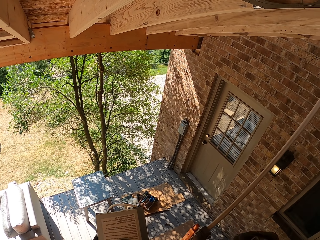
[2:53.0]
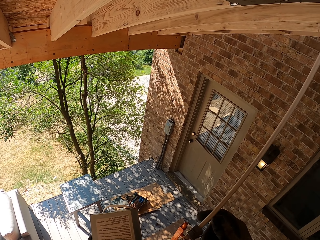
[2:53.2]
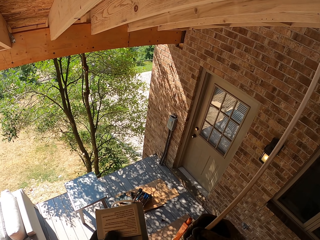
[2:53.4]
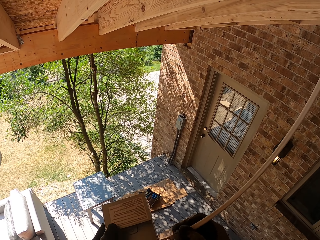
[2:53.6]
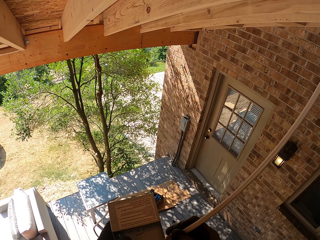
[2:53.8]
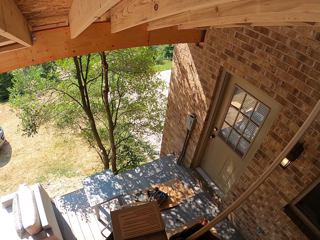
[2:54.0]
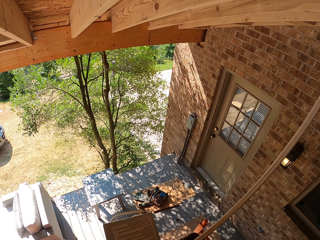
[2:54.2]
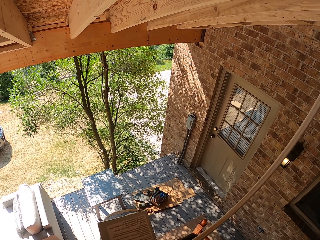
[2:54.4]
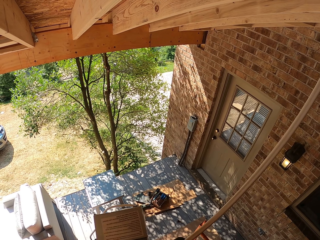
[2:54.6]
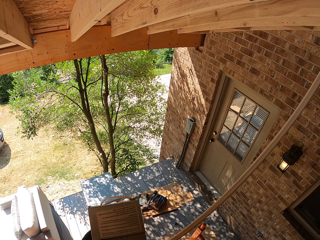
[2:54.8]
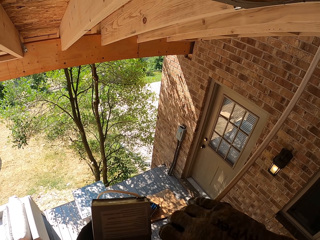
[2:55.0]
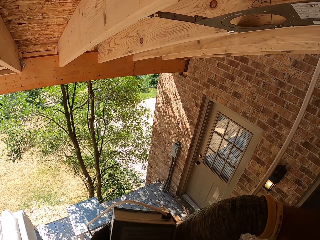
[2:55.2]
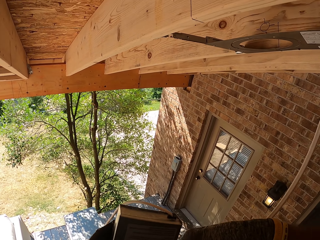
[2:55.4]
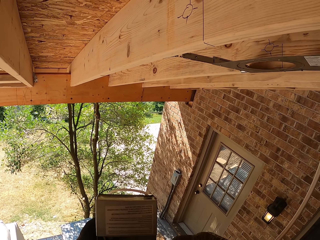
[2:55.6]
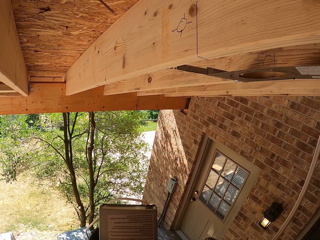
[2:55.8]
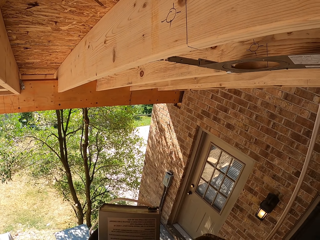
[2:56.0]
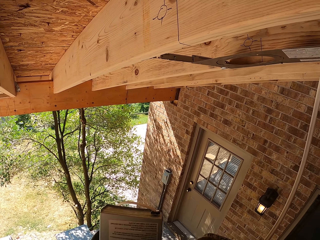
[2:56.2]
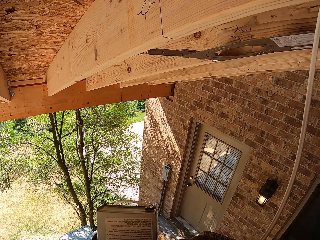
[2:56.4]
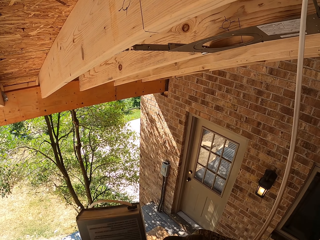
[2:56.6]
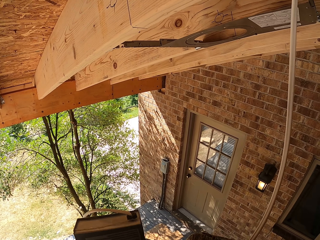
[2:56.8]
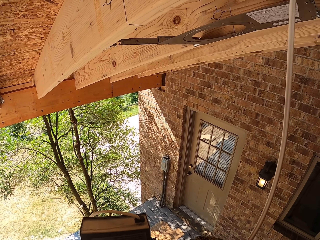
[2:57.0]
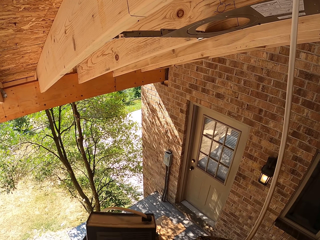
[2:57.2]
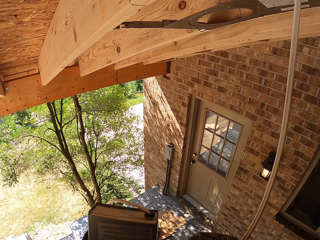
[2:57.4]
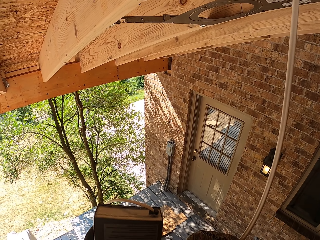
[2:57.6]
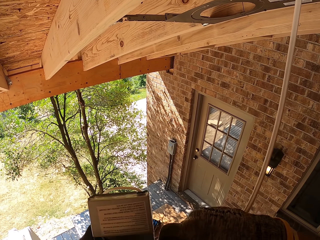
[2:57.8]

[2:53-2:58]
The camera wearer connects the cable to something.

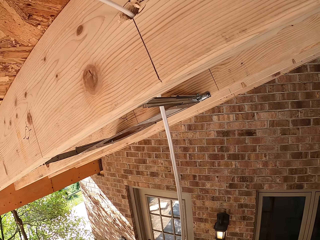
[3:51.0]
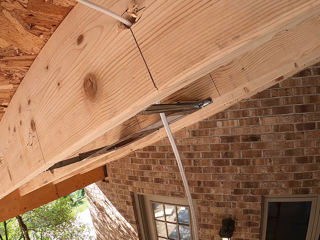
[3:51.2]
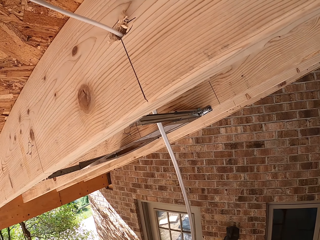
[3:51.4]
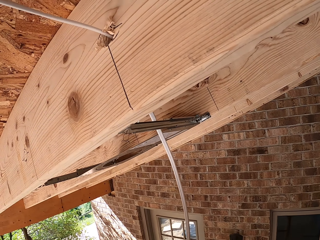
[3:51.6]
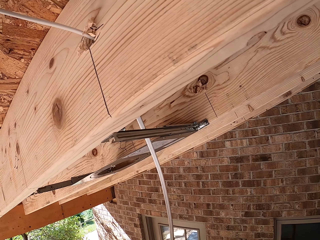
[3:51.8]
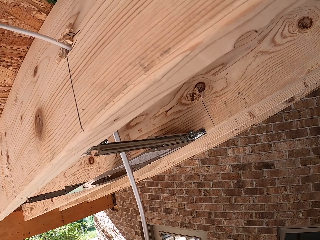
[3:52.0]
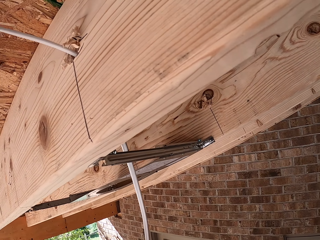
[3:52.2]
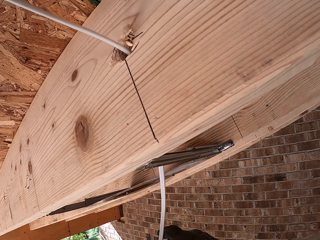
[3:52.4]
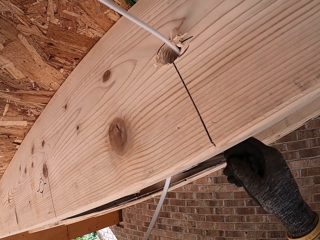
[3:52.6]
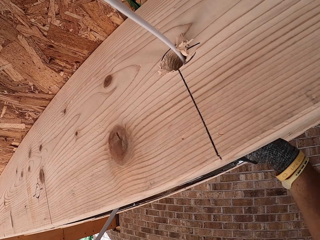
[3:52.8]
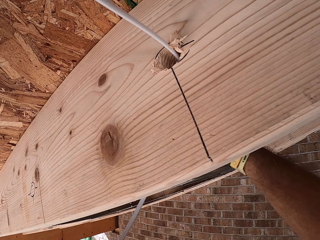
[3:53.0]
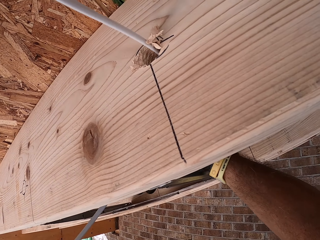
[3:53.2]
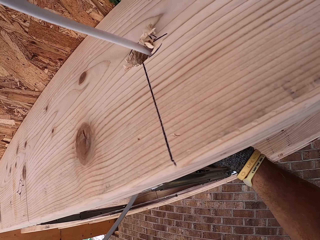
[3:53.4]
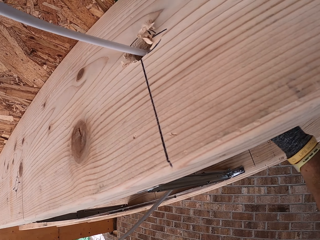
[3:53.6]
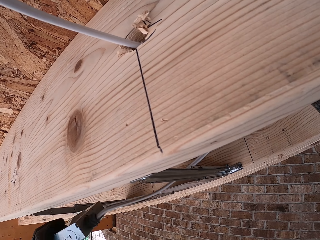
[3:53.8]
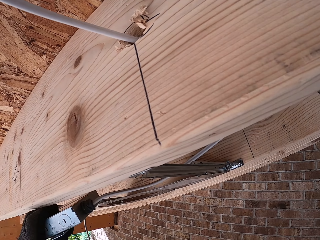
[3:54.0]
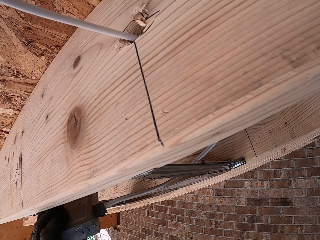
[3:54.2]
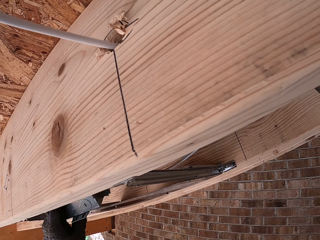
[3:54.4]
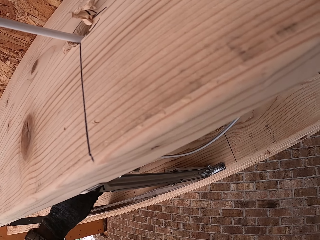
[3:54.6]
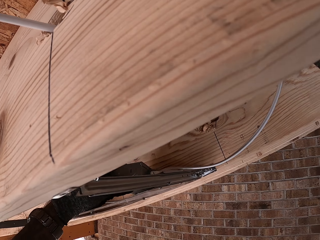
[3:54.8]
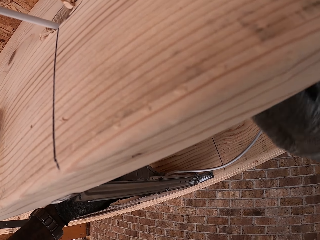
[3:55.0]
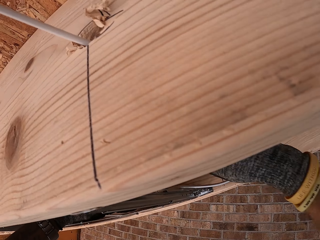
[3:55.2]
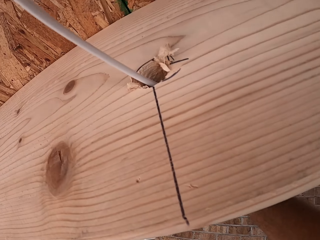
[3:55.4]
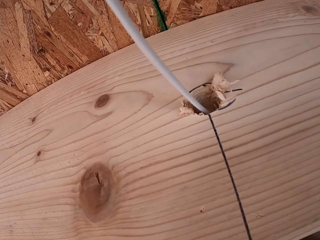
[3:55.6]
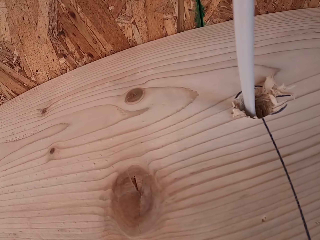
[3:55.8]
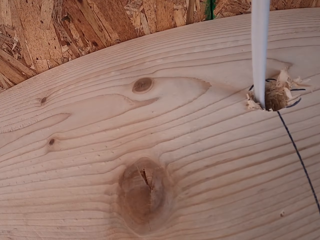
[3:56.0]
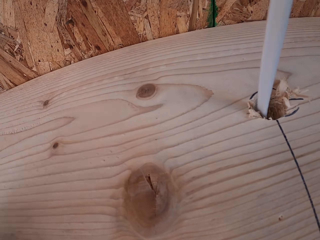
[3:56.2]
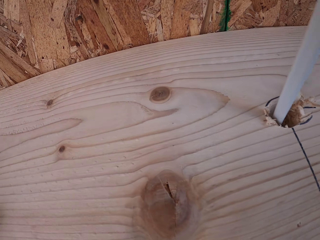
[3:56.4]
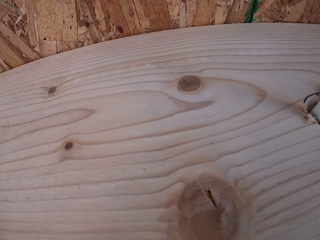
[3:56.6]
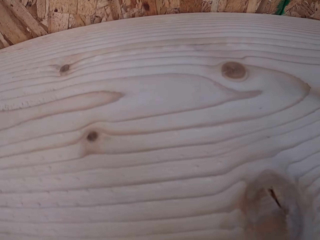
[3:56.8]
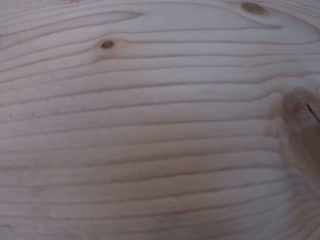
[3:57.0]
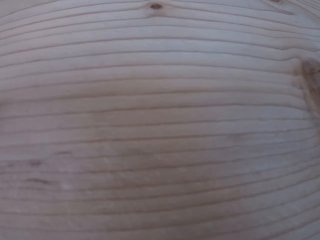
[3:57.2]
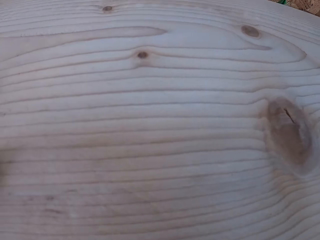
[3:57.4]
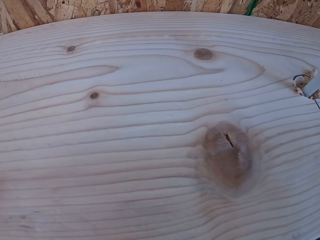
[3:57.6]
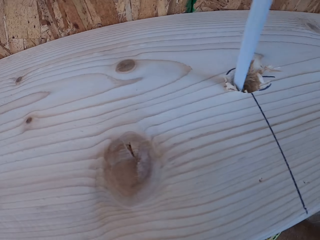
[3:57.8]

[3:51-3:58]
The camera wearer looks at the roof.

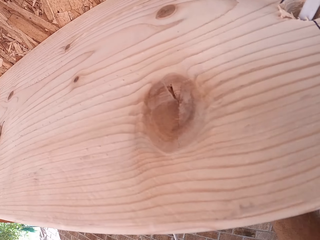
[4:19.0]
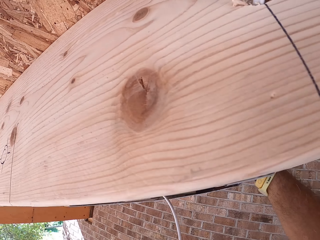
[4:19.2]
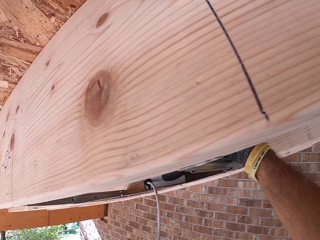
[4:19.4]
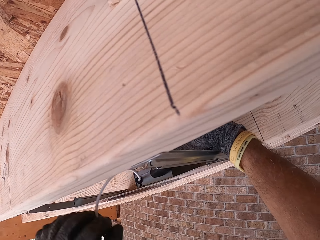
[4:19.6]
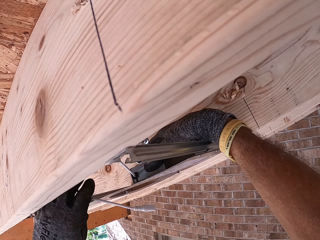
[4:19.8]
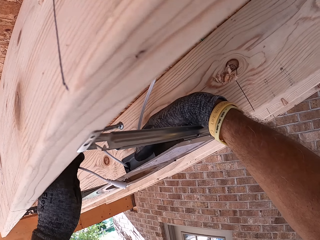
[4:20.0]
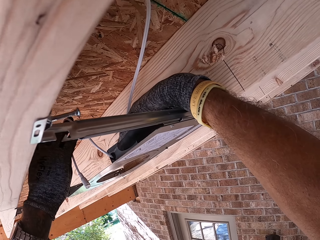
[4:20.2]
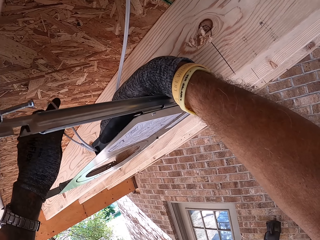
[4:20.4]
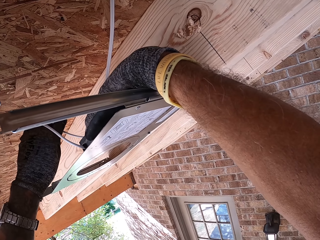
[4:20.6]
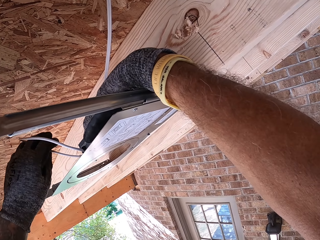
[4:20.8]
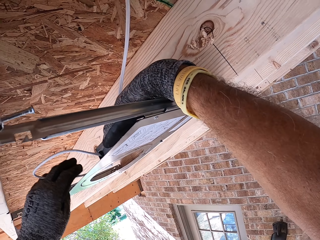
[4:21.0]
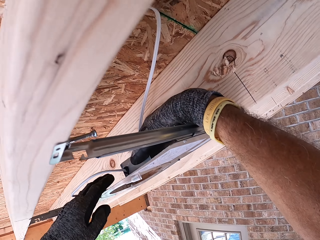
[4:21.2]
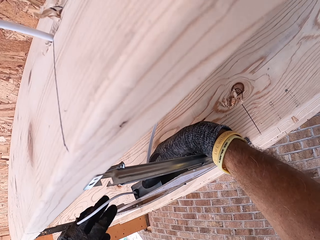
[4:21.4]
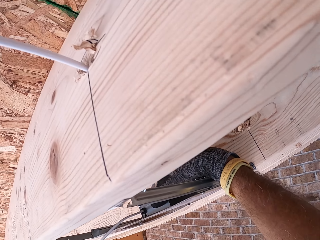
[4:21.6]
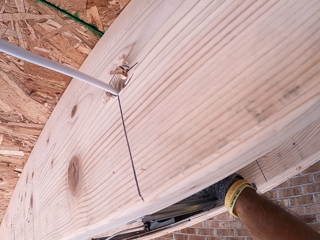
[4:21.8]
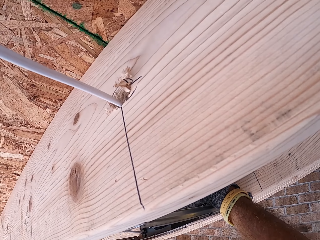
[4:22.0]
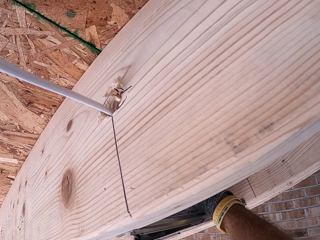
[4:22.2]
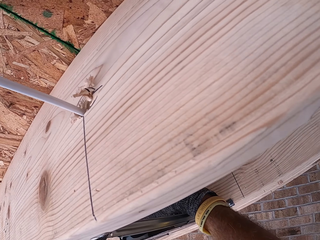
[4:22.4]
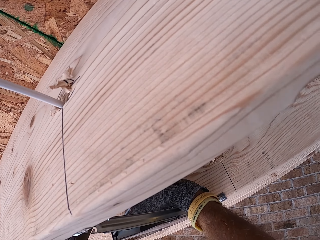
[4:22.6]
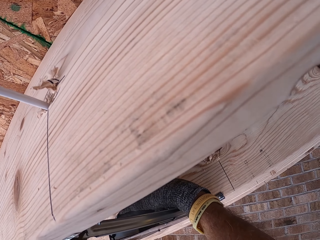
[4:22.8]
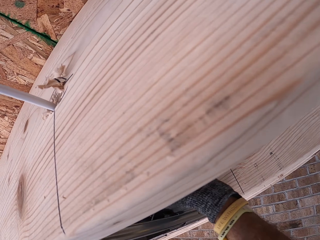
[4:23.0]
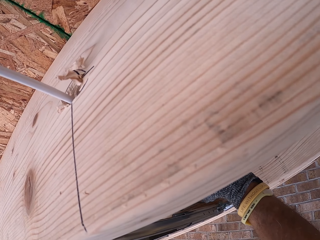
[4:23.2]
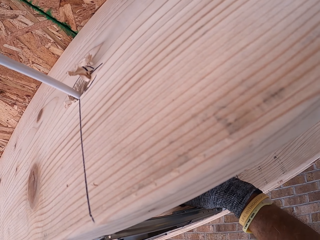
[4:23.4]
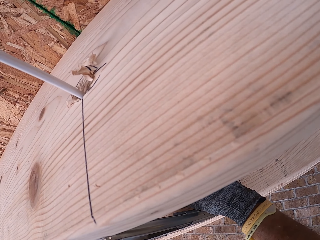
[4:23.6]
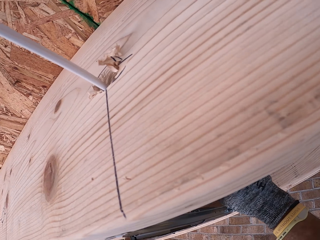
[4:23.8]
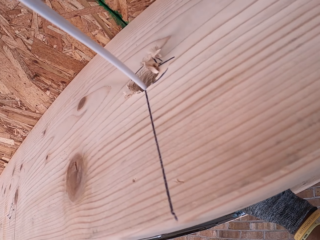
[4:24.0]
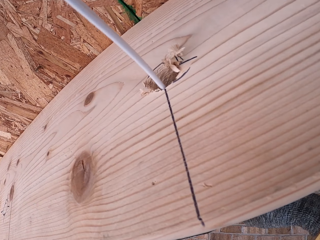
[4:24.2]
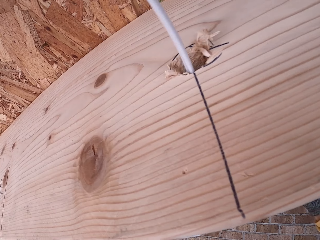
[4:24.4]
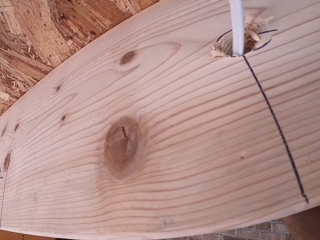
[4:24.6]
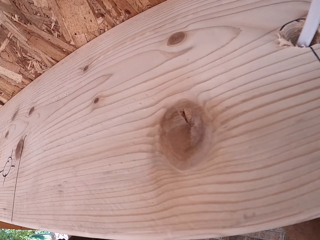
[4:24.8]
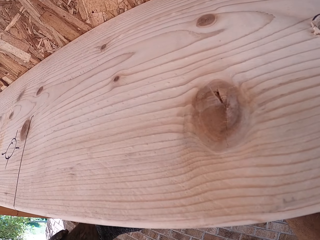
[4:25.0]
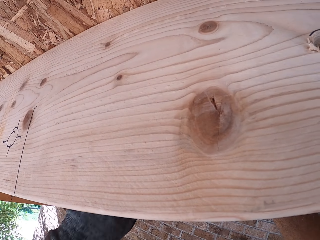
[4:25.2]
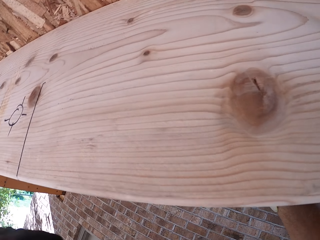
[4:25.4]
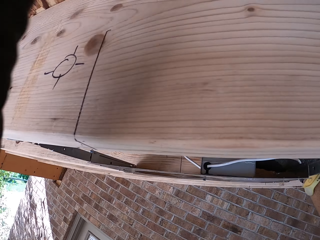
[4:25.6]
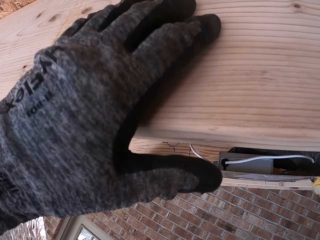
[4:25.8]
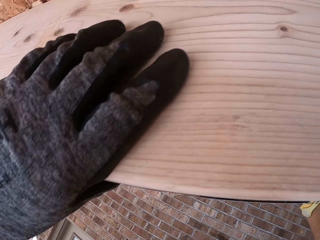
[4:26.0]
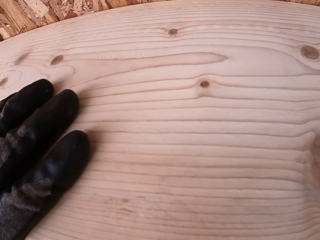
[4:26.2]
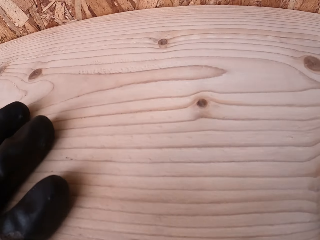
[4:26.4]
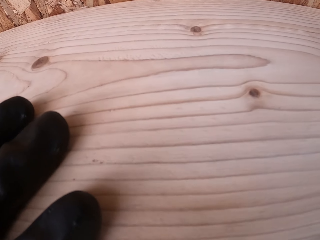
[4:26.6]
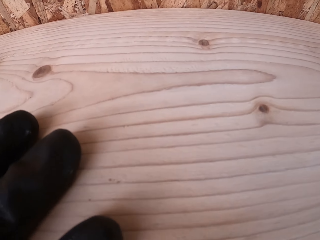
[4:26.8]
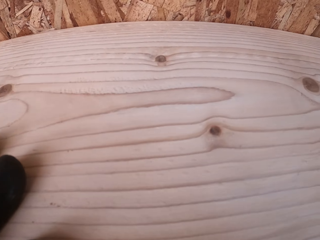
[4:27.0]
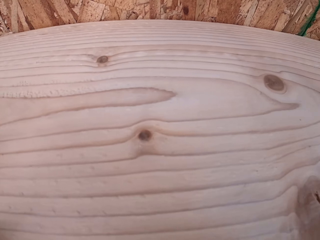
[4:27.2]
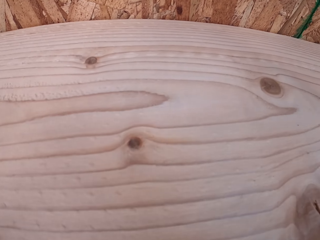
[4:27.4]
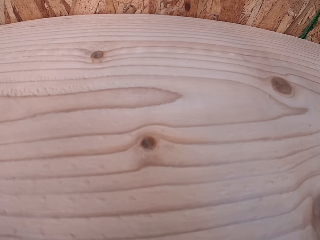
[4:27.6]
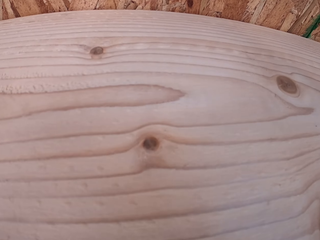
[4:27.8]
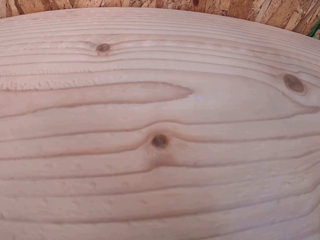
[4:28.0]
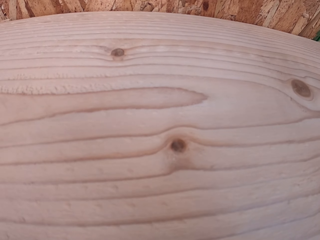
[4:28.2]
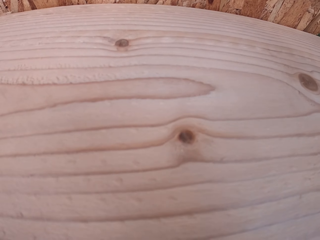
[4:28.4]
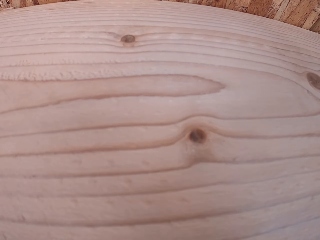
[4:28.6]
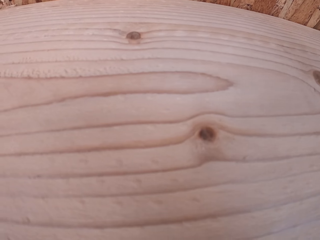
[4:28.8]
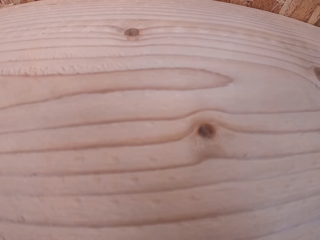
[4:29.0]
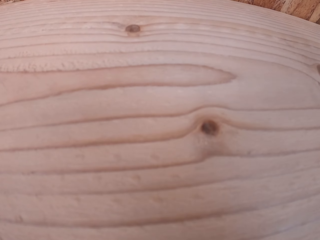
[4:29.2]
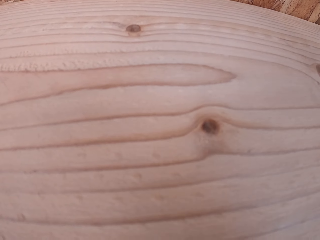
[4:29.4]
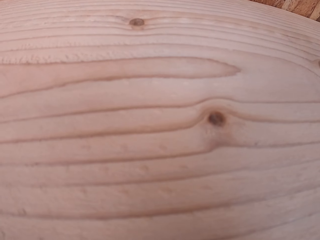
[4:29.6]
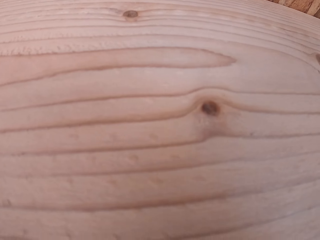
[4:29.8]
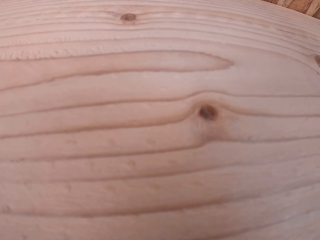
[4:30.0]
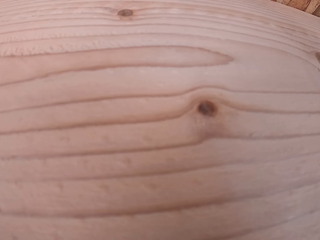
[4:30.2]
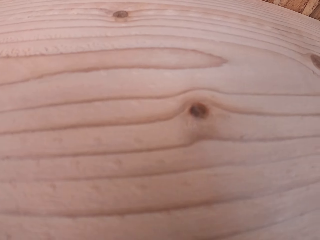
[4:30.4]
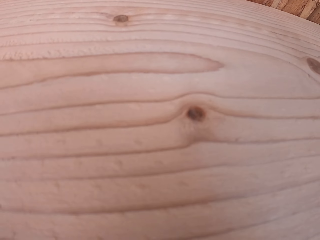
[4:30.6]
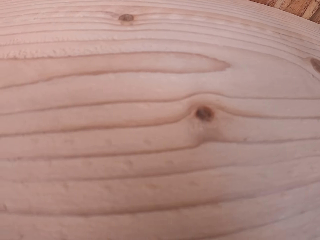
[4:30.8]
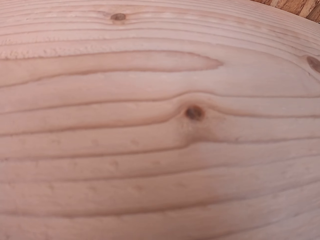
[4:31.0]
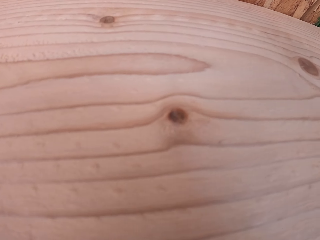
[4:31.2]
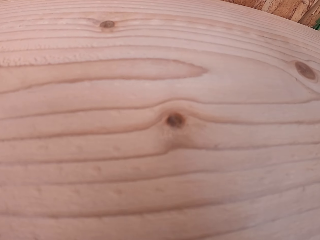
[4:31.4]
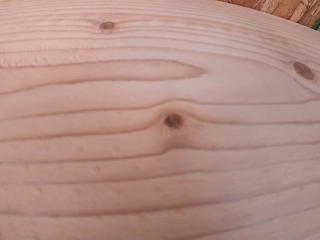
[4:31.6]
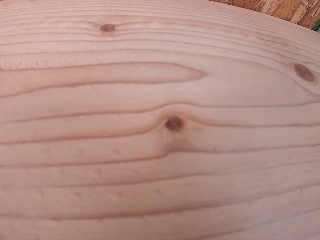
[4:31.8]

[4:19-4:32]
The camera wearer fixes the bulb holder on the roof.
